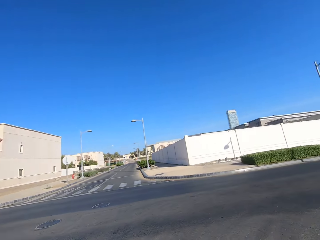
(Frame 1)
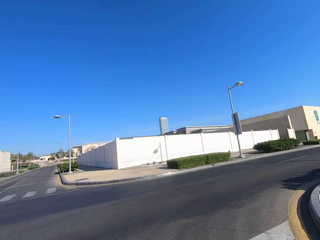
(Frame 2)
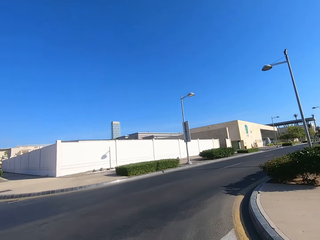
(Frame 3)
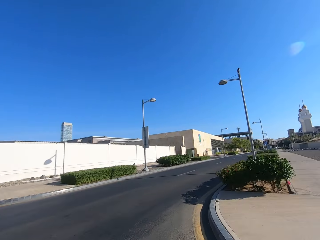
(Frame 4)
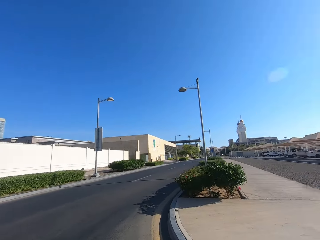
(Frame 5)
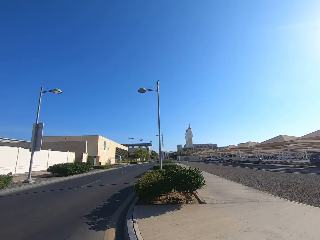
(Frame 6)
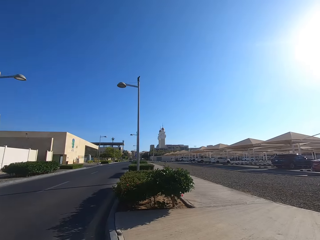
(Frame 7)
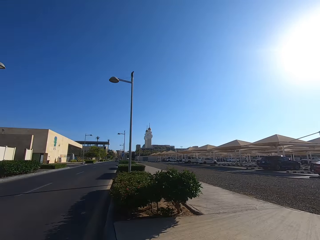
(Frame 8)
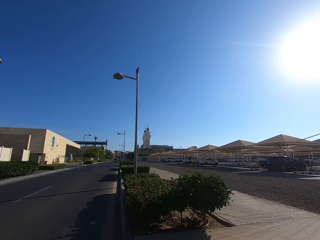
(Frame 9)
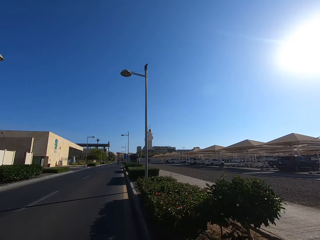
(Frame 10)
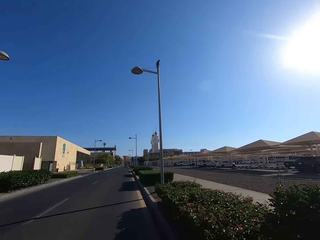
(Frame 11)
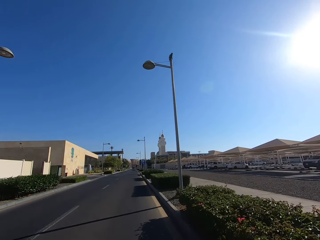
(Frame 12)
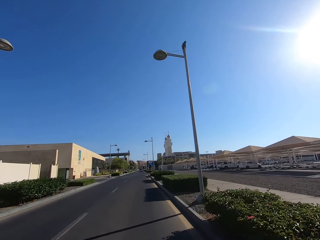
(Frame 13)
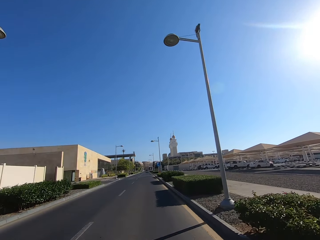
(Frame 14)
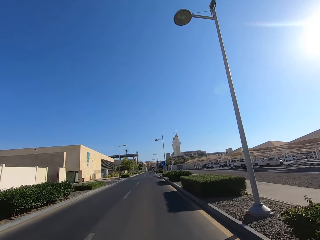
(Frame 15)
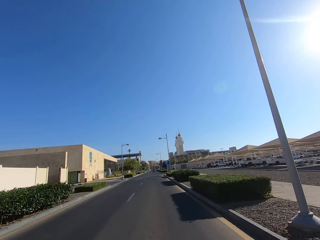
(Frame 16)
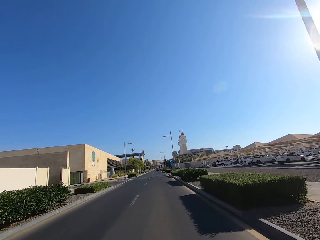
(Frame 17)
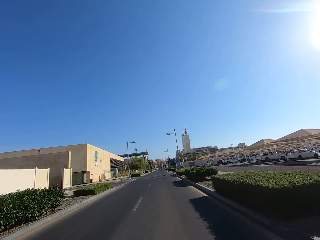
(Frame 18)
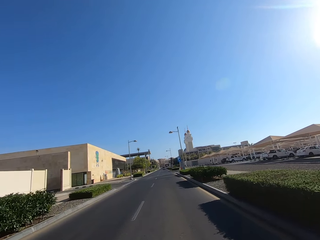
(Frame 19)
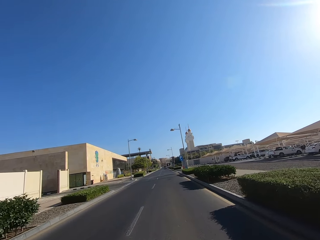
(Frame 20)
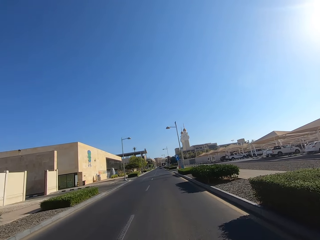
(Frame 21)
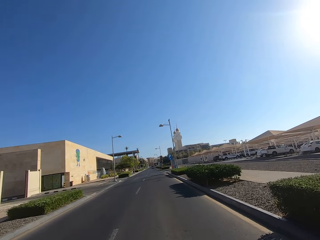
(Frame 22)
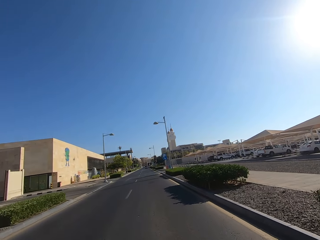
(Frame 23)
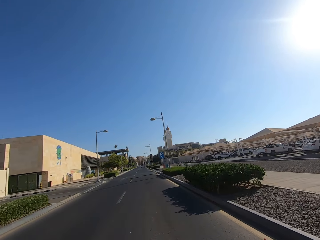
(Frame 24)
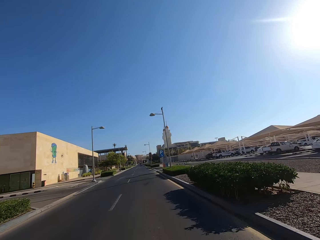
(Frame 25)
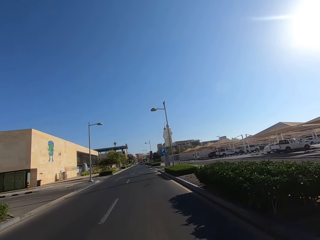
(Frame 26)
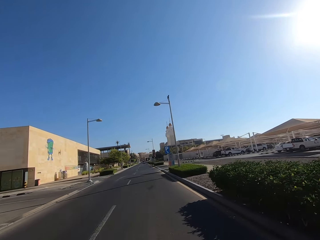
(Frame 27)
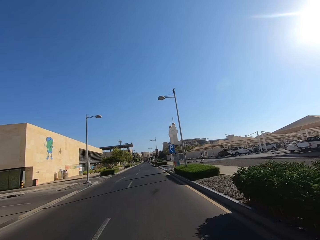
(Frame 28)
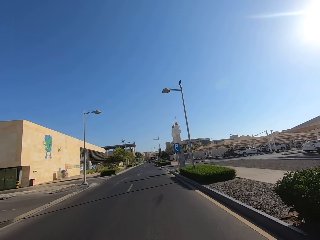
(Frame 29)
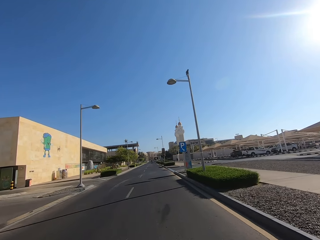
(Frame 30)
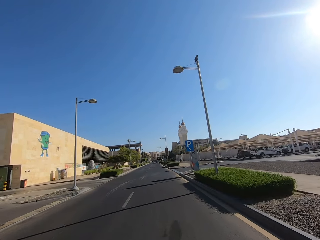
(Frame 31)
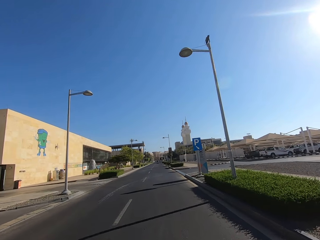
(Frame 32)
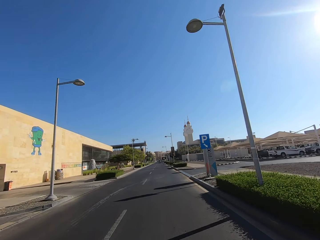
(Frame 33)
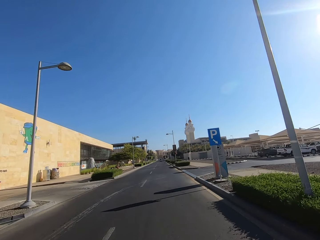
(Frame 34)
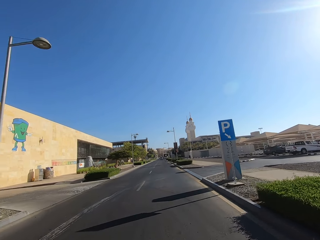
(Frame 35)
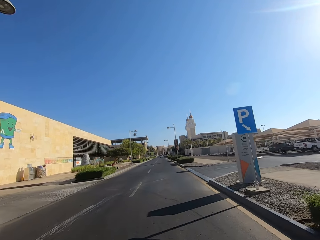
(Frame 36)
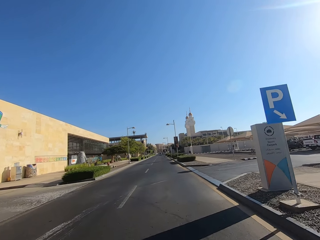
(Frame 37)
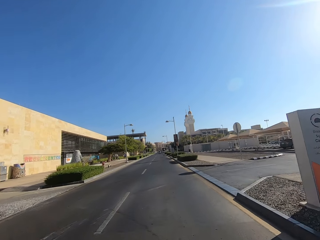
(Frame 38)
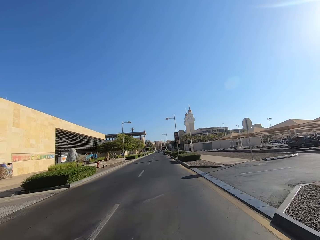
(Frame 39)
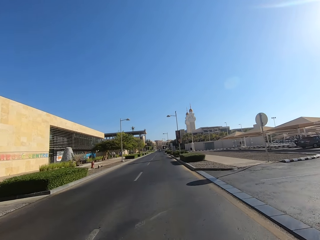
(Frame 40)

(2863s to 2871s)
The camera wearer turns right.

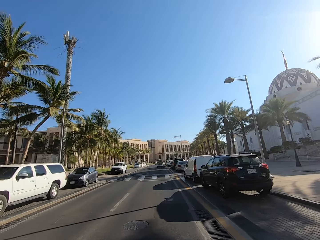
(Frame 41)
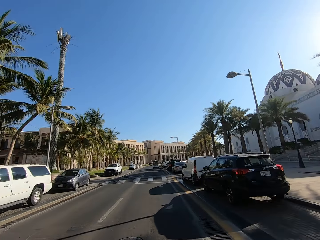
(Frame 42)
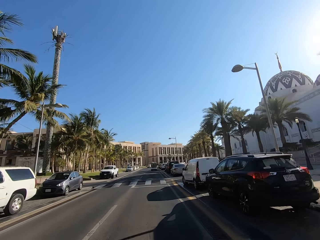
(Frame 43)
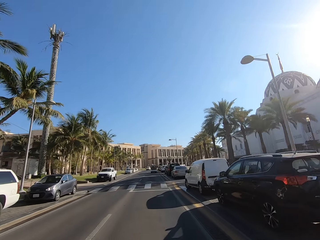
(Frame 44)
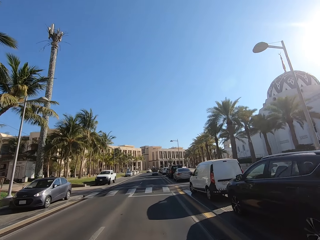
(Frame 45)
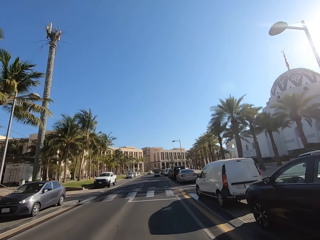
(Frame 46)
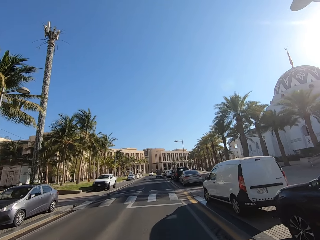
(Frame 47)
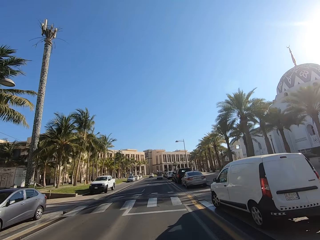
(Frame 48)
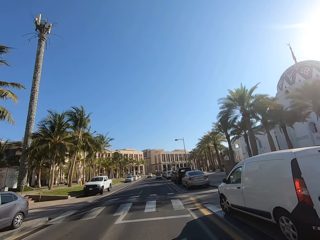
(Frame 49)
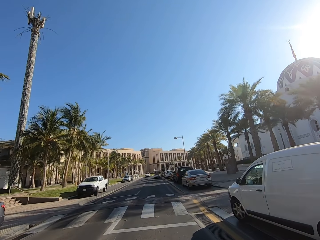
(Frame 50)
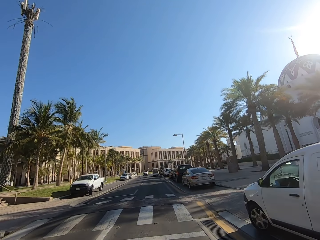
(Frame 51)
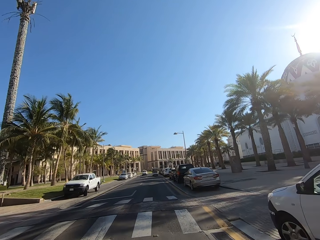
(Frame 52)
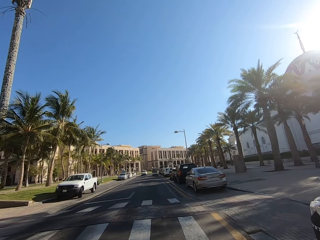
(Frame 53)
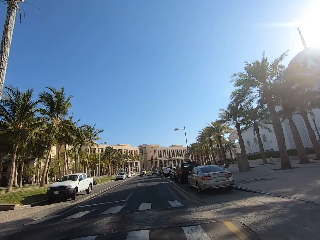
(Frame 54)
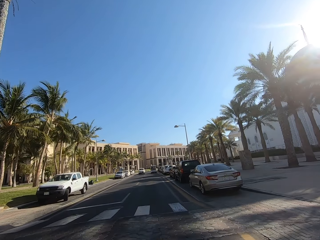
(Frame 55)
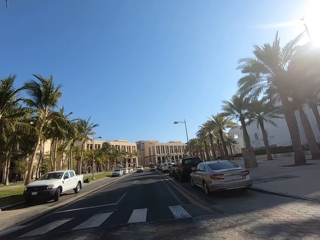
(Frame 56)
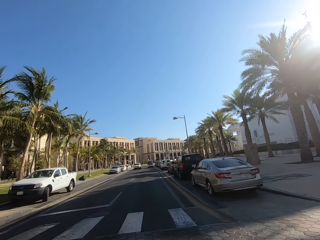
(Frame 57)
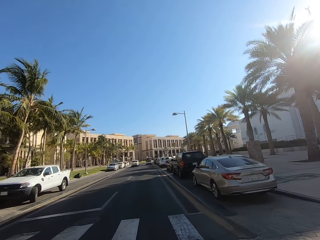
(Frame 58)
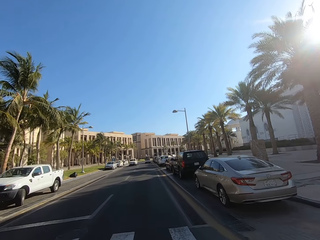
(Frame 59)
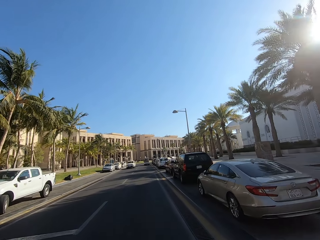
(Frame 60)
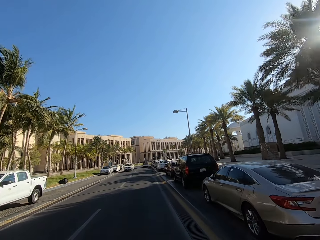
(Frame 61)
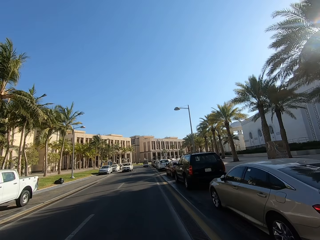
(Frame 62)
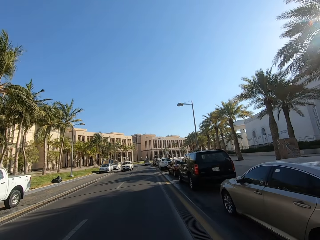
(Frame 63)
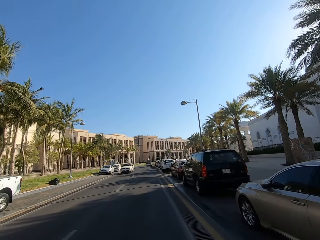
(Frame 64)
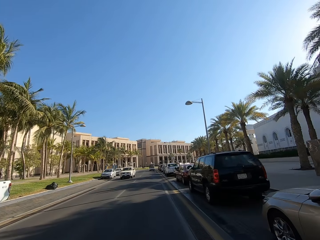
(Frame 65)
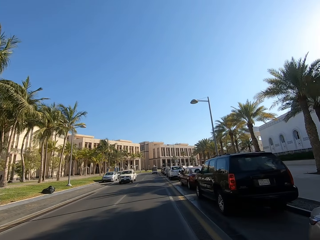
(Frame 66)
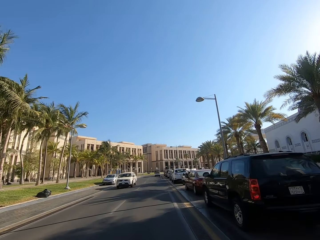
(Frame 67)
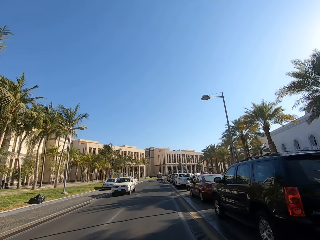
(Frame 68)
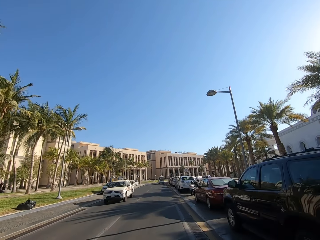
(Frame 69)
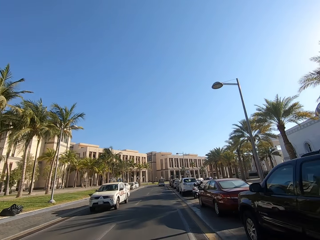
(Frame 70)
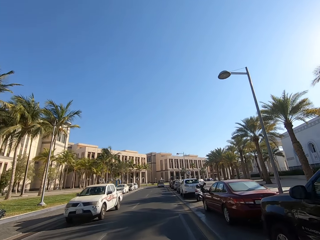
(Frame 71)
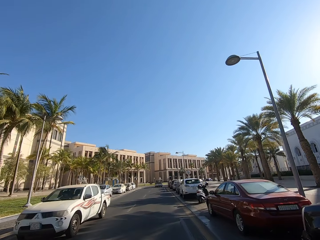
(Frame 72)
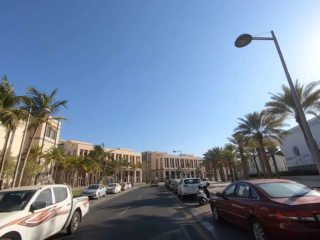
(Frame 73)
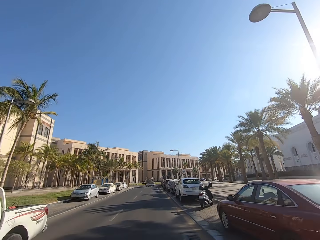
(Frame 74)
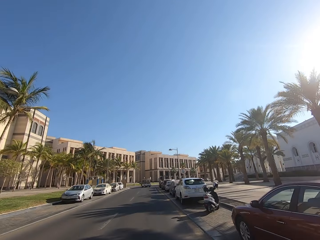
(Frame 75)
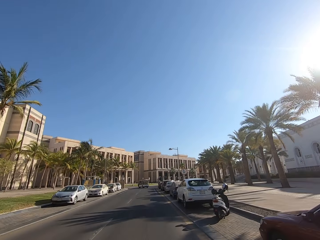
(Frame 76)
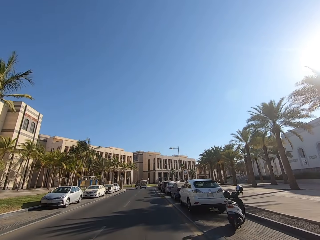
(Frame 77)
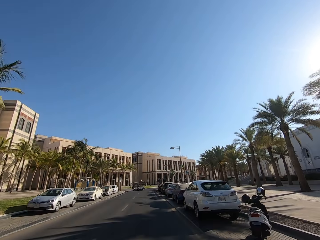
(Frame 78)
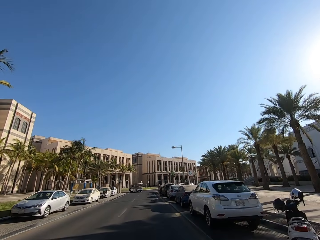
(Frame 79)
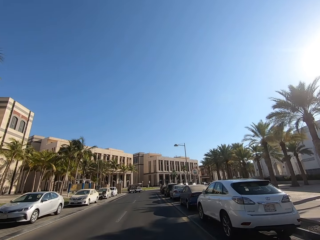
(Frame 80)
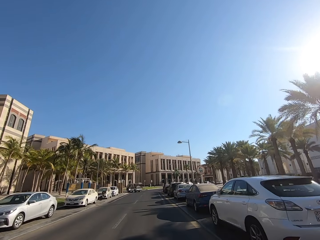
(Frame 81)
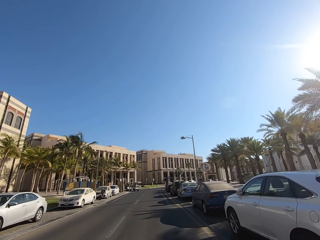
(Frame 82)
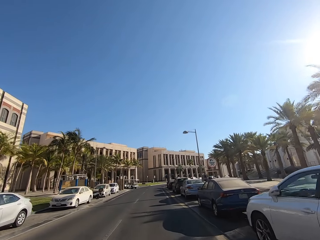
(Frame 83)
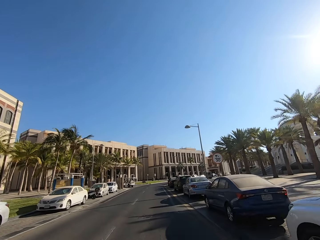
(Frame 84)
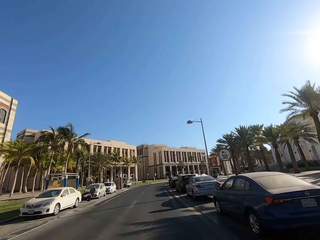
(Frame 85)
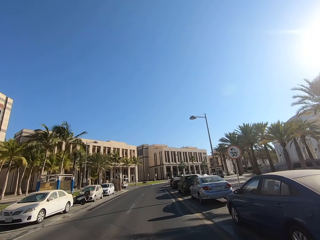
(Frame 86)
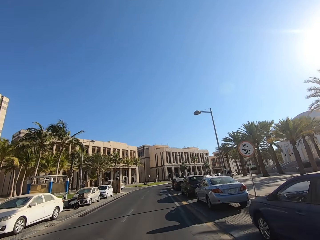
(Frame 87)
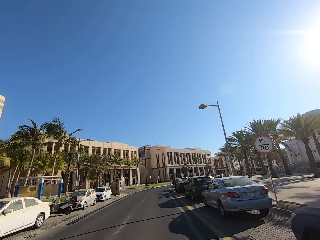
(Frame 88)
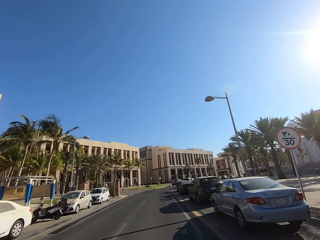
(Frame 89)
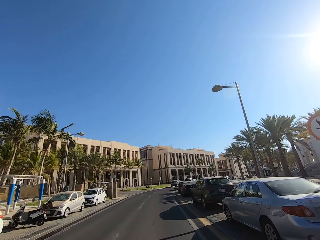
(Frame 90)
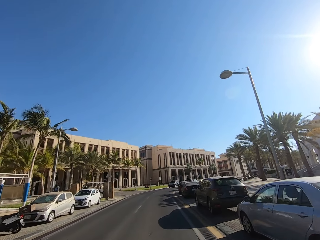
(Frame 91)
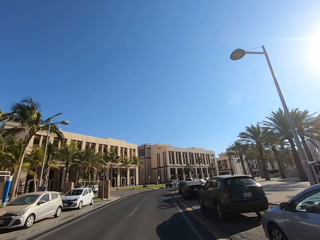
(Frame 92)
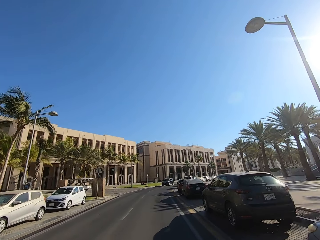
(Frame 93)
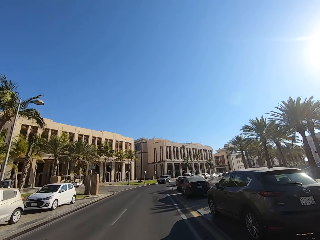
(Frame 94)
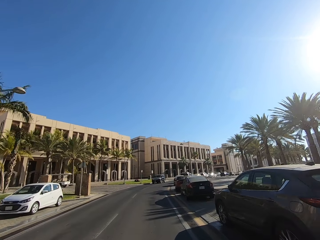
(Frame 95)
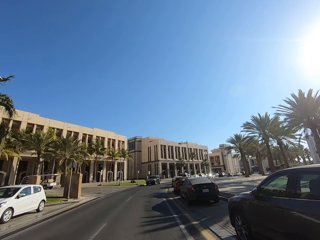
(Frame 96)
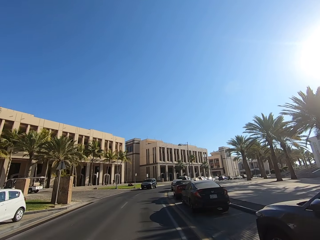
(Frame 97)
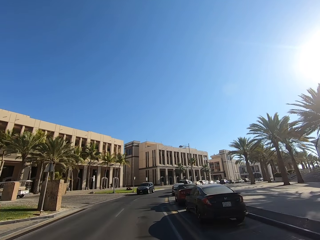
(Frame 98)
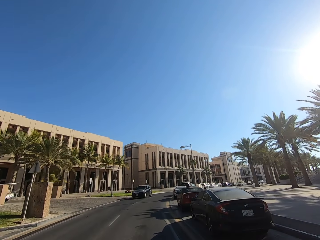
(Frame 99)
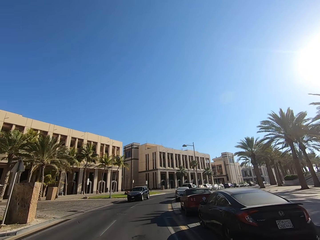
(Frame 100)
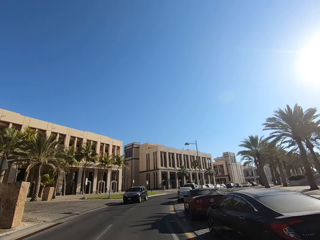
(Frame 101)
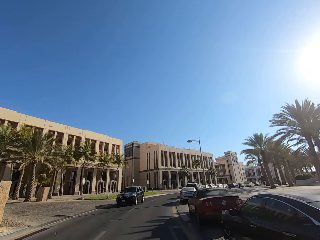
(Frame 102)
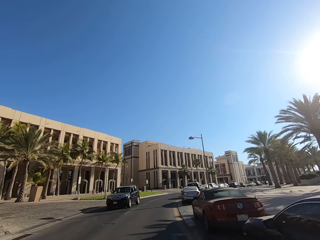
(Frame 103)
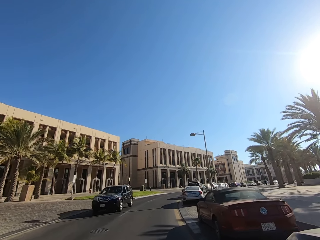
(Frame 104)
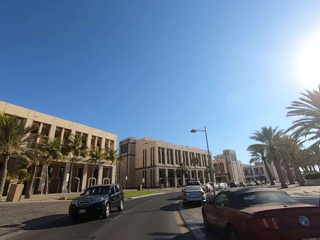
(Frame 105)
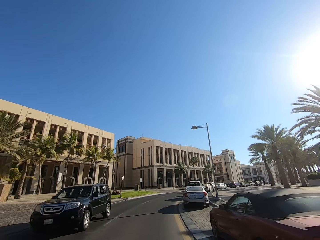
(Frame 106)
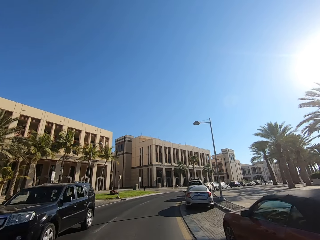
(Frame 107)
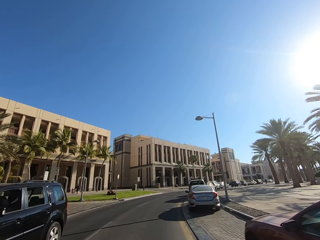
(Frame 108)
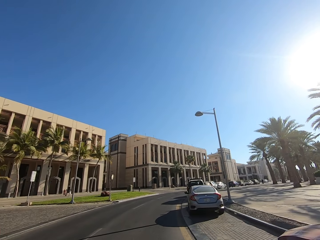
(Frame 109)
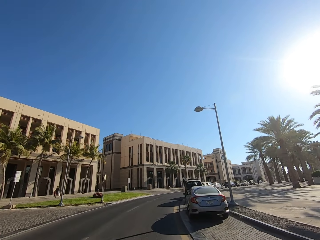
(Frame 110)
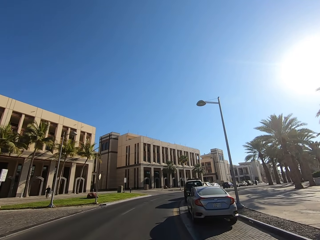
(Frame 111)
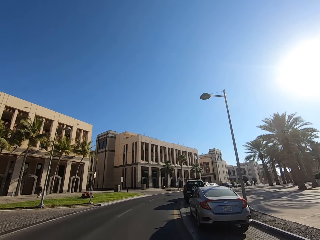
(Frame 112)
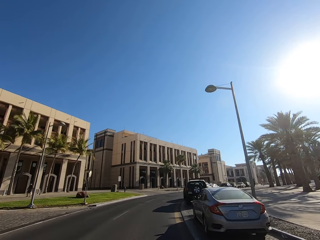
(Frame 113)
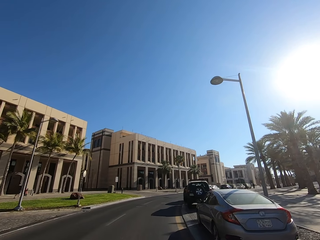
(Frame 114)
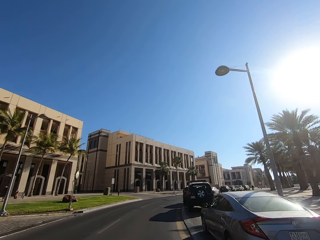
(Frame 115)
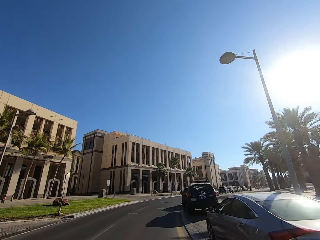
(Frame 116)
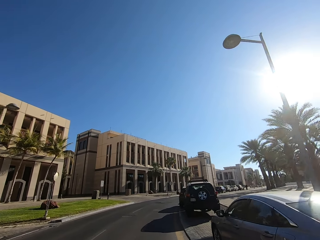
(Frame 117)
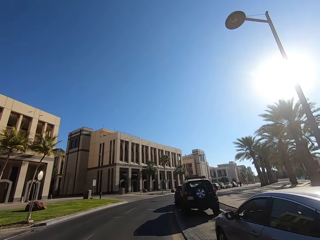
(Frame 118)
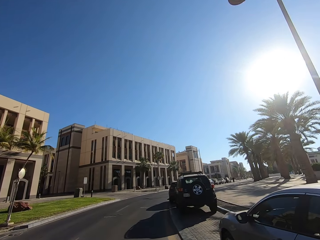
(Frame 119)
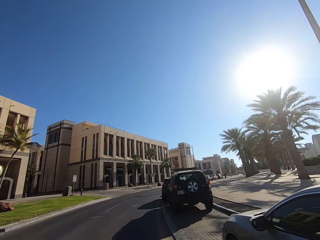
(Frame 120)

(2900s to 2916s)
The camera wearer drives a motorcycle.
